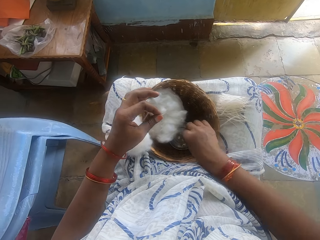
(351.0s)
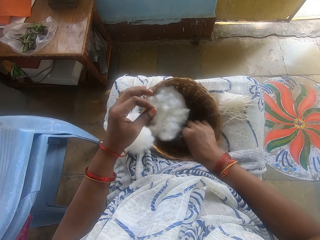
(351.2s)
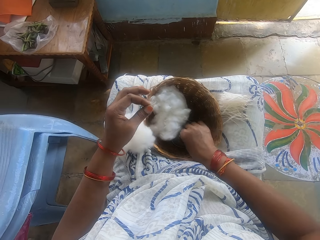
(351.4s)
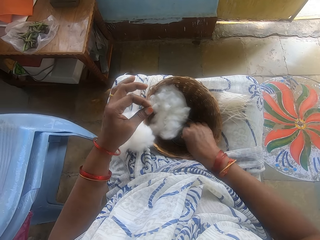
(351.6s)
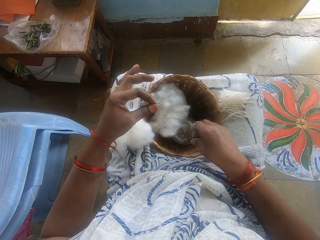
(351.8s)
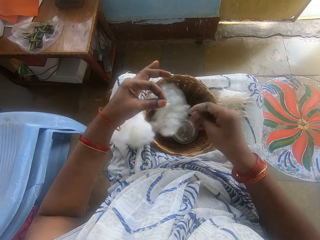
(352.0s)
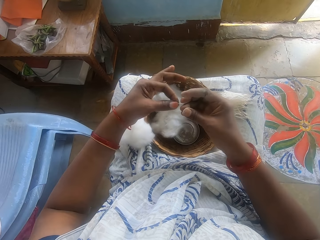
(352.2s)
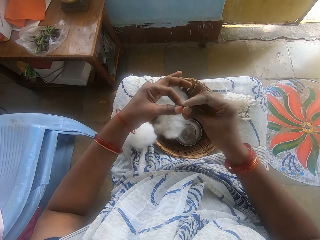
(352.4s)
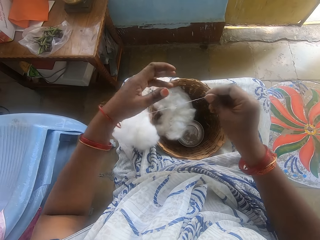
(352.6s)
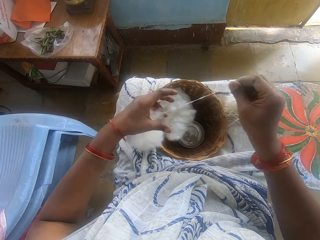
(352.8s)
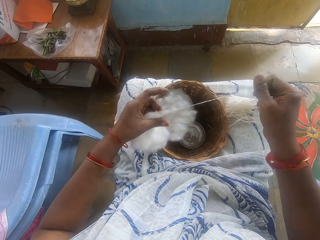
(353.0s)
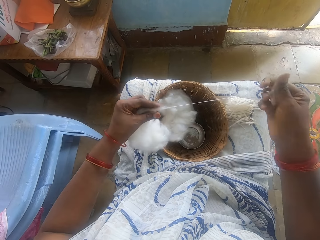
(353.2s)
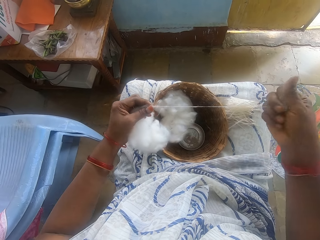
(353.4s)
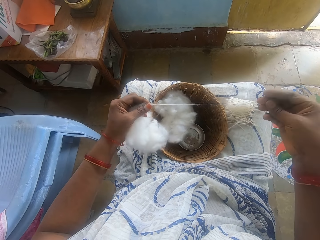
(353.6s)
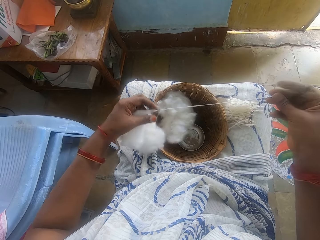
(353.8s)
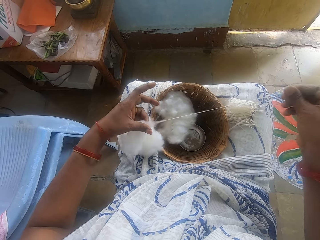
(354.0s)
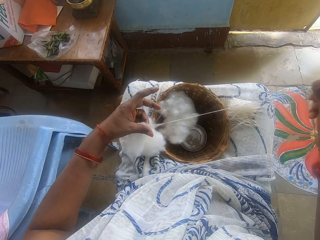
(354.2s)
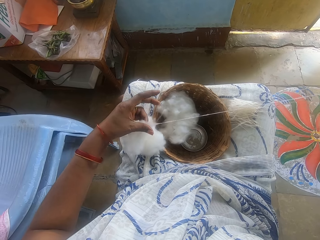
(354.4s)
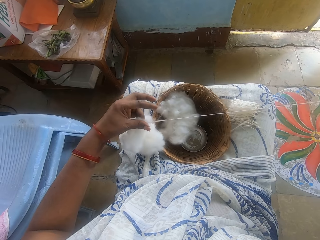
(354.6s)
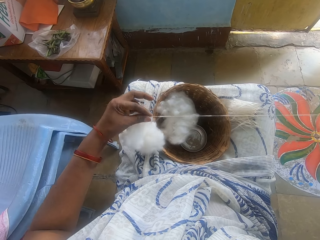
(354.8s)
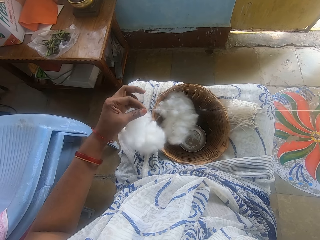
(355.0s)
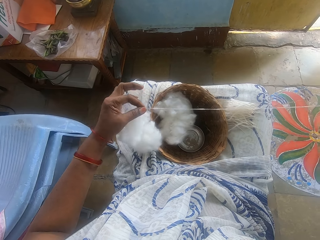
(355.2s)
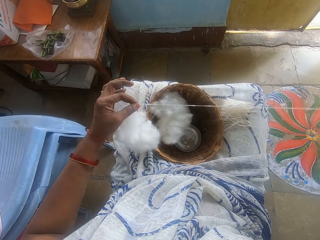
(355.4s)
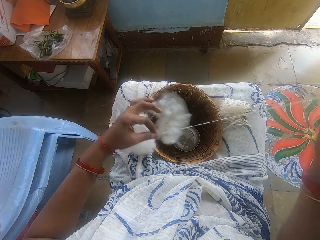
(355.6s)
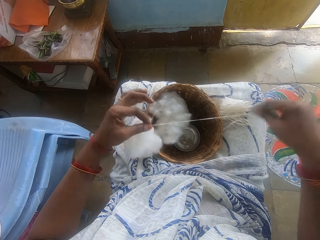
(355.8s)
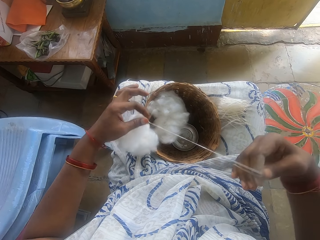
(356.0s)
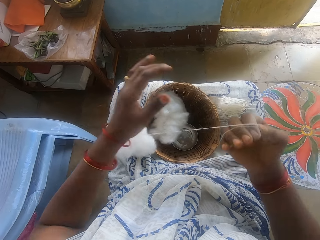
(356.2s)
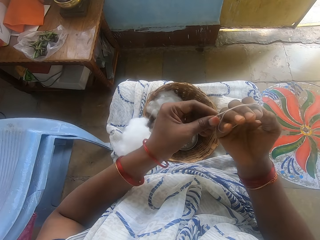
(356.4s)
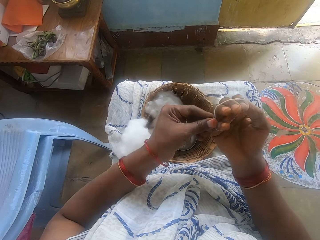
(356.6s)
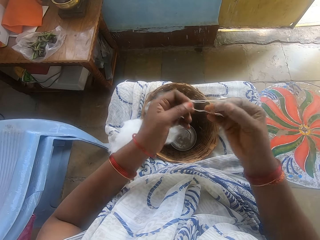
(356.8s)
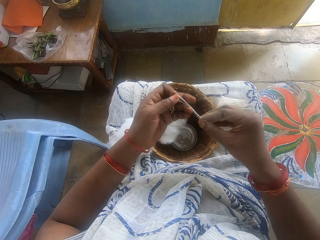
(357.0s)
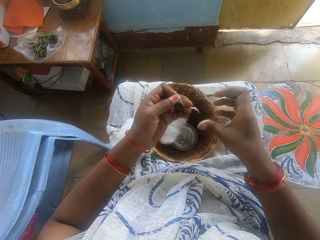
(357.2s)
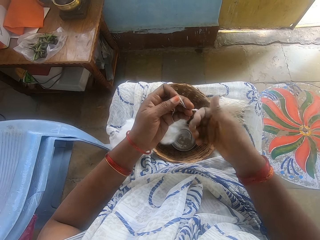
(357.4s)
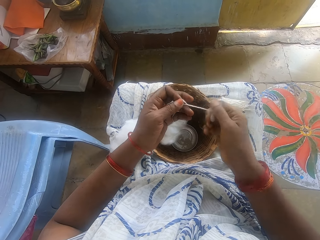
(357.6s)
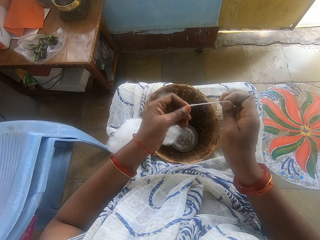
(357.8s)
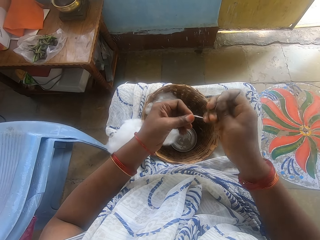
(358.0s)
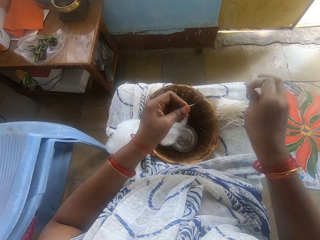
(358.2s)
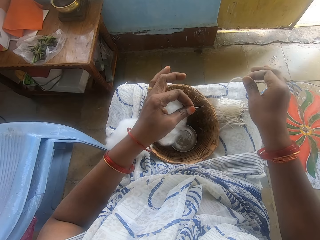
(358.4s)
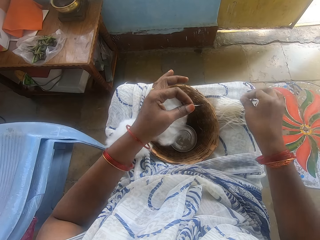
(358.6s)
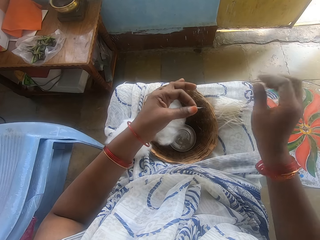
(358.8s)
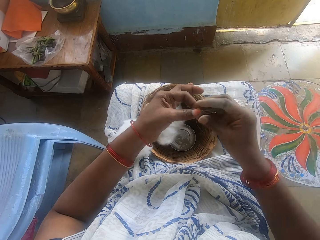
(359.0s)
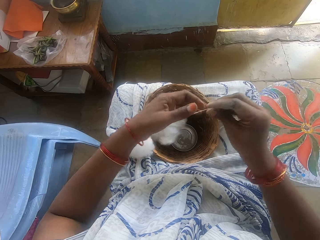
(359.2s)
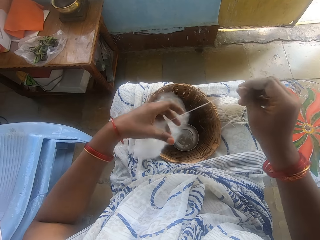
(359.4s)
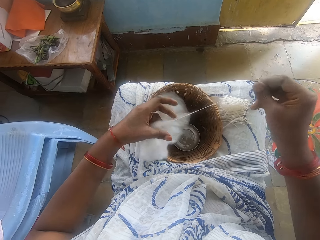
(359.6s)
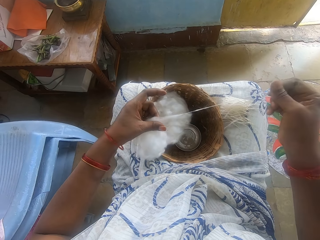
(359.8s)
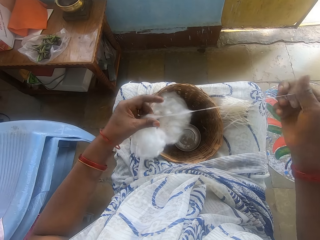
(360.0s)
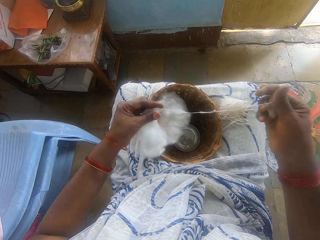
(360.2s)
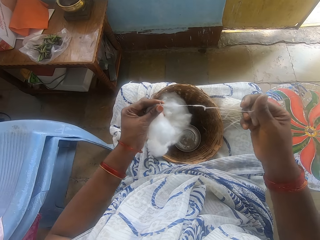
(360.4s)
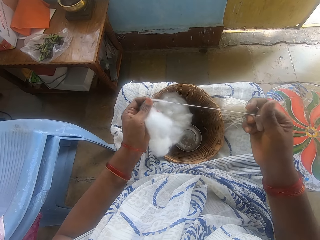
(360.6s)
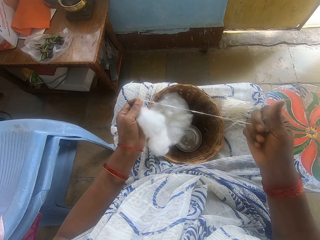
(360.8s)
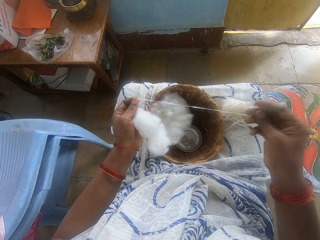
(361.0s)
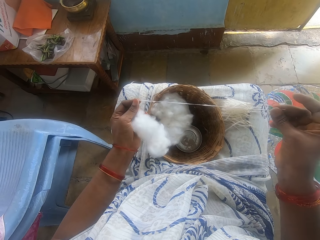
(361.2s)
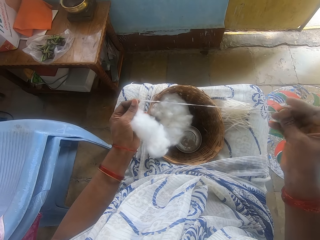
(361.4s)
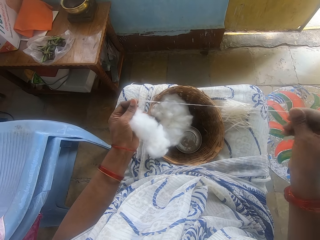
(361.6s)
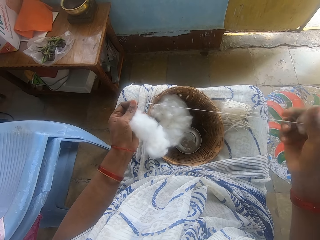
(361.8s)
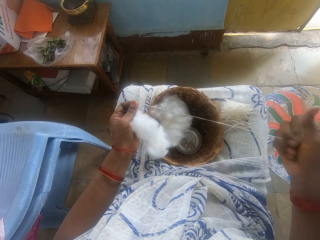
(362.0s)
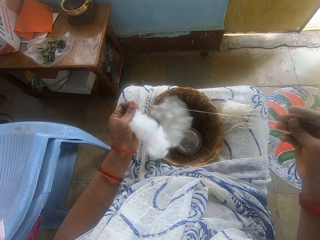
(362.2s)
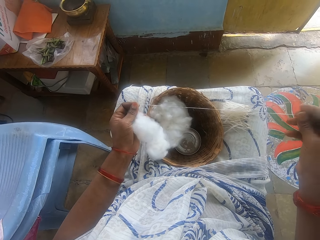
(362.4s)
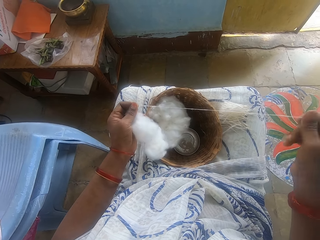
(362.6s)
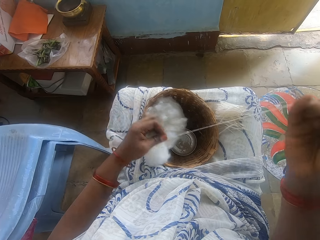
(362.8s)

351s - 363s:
The camera wearer touches water from the small bowl. She spins the cotton. She threads the cotton wool. She winds the cotton on the hand. She measures the cotton wool. She takes the cotton from the right hand and spins the cotton. She cuts the cotton wool. She drops the cotton wool on her lap, on the others. She pulls the cotton. She threads the cotton wool. She spins the cotton.

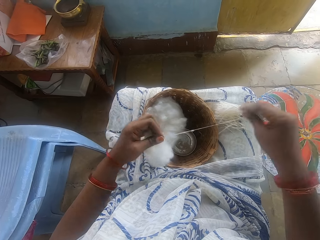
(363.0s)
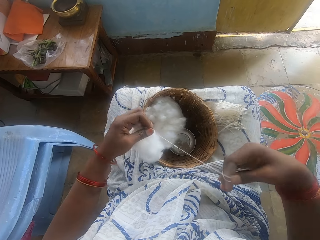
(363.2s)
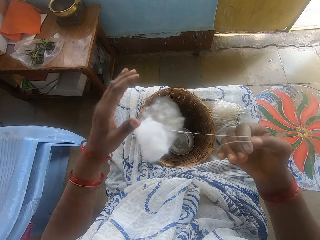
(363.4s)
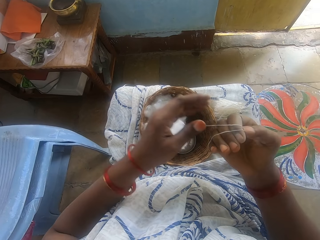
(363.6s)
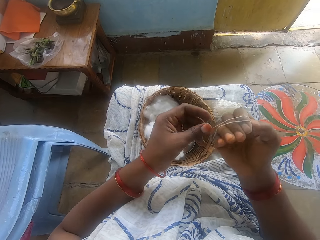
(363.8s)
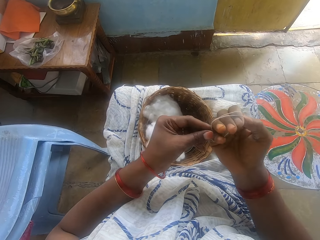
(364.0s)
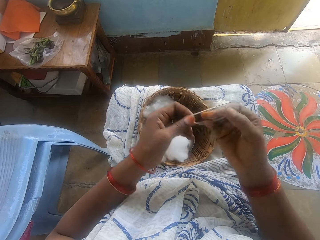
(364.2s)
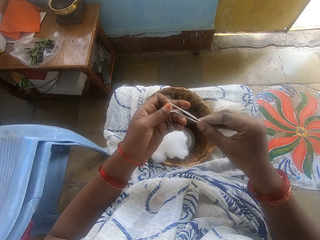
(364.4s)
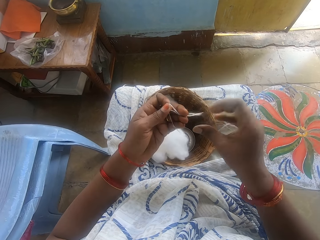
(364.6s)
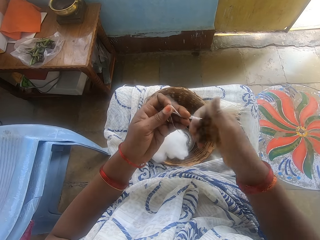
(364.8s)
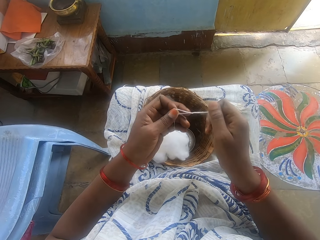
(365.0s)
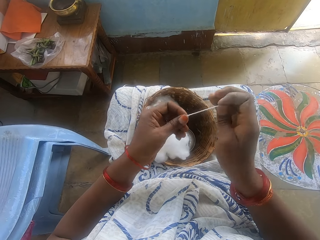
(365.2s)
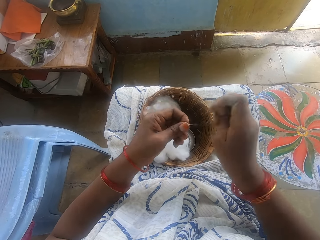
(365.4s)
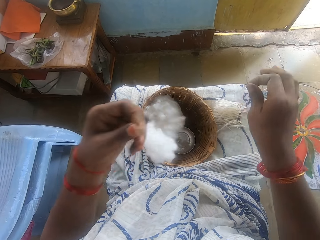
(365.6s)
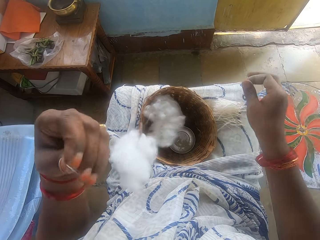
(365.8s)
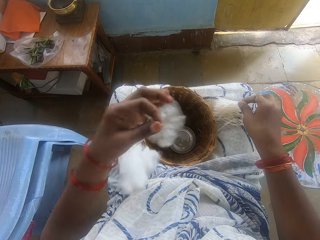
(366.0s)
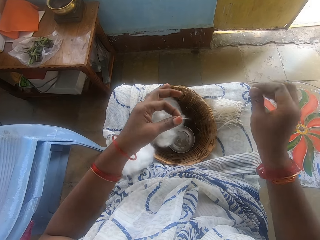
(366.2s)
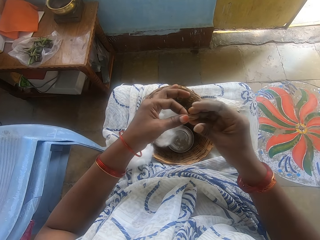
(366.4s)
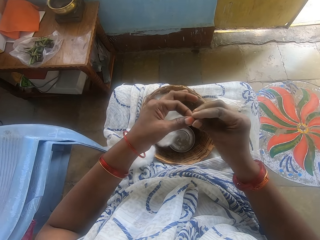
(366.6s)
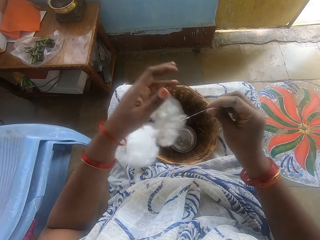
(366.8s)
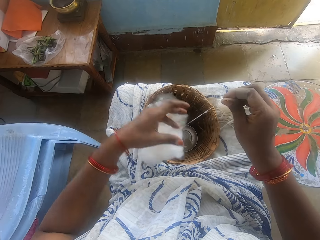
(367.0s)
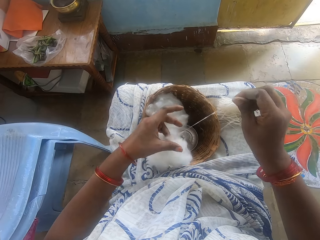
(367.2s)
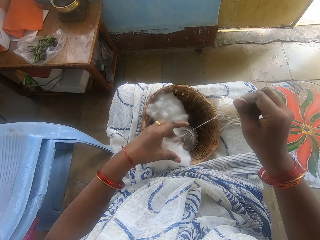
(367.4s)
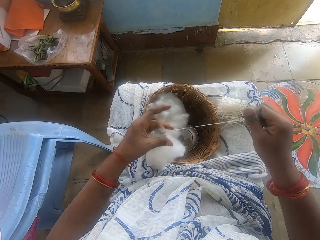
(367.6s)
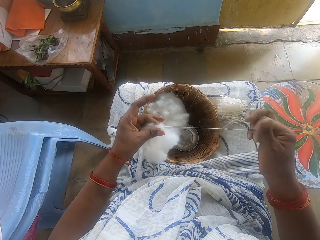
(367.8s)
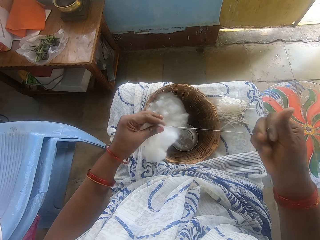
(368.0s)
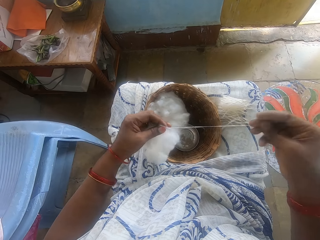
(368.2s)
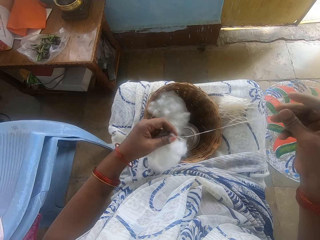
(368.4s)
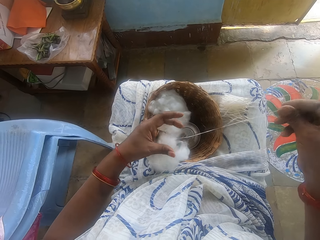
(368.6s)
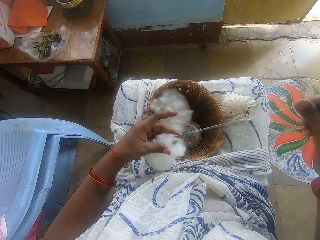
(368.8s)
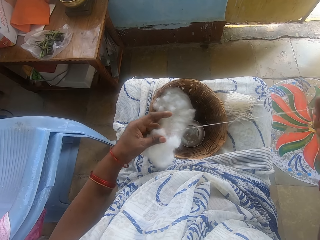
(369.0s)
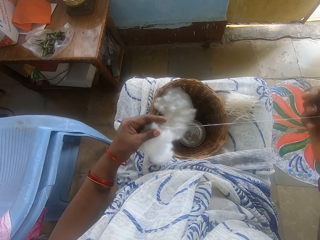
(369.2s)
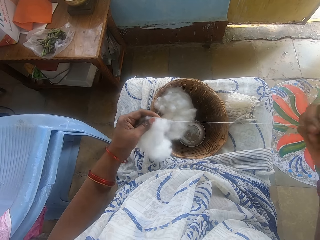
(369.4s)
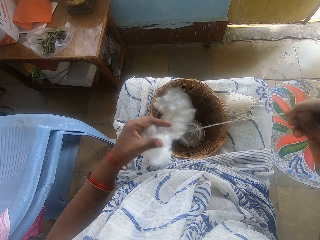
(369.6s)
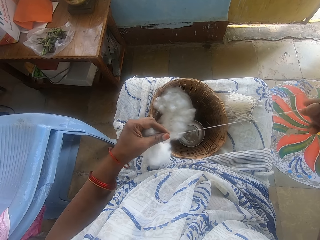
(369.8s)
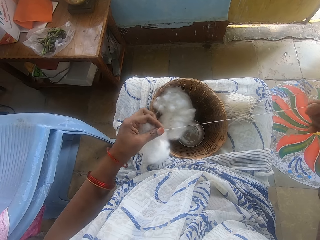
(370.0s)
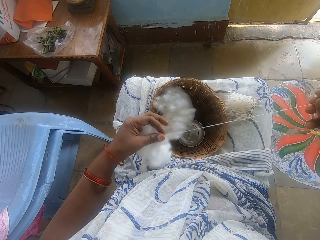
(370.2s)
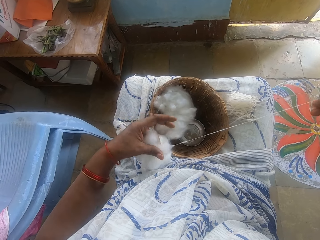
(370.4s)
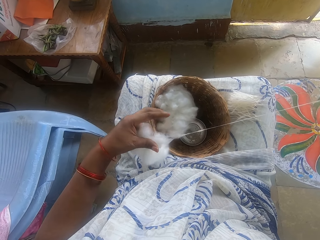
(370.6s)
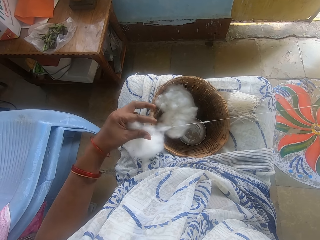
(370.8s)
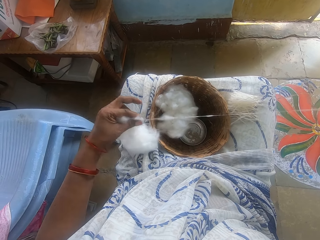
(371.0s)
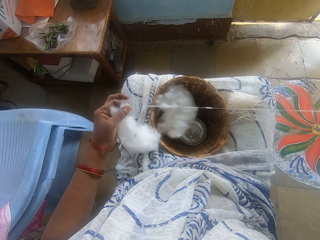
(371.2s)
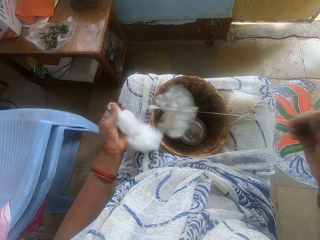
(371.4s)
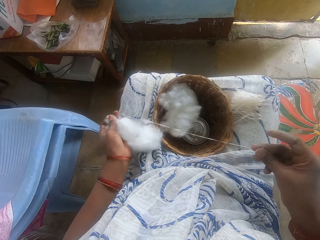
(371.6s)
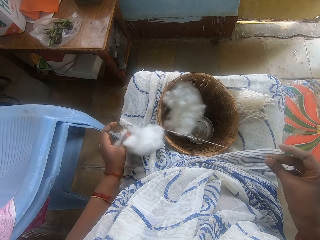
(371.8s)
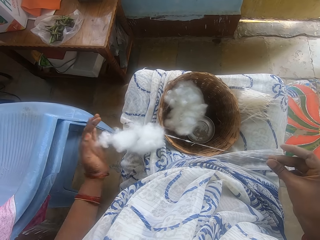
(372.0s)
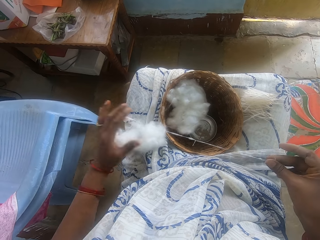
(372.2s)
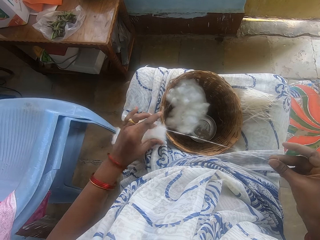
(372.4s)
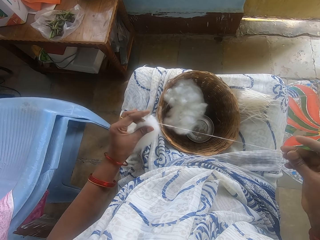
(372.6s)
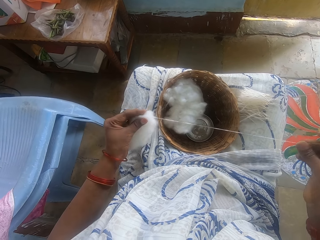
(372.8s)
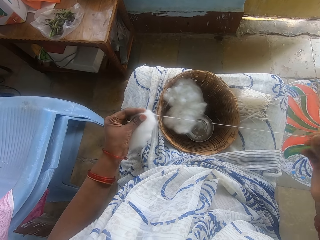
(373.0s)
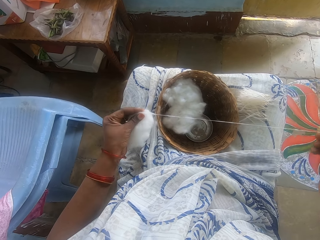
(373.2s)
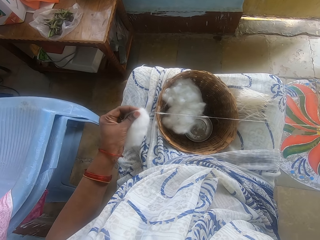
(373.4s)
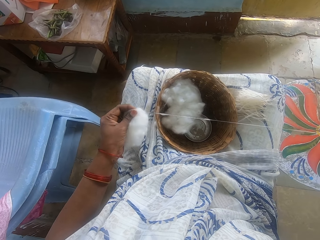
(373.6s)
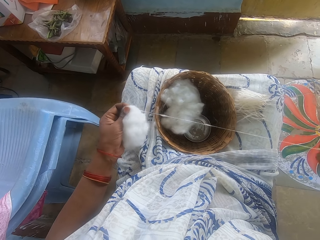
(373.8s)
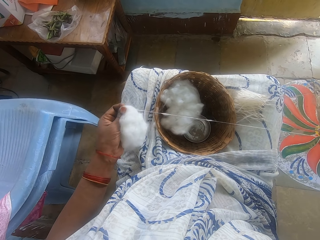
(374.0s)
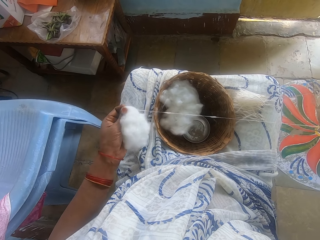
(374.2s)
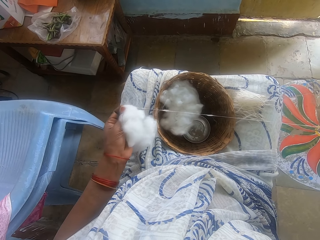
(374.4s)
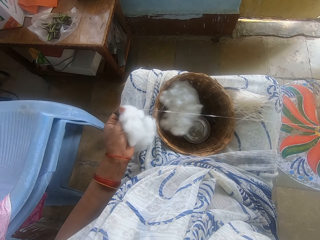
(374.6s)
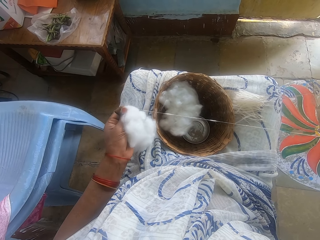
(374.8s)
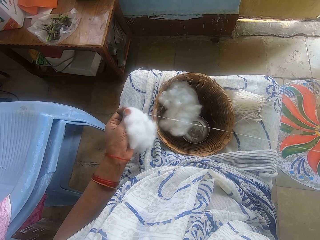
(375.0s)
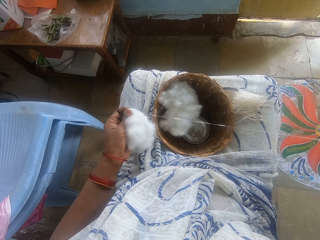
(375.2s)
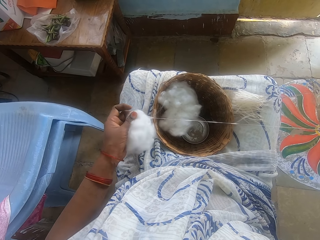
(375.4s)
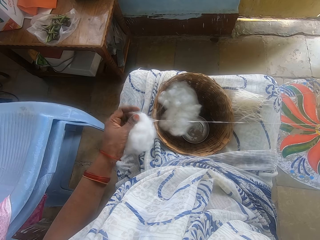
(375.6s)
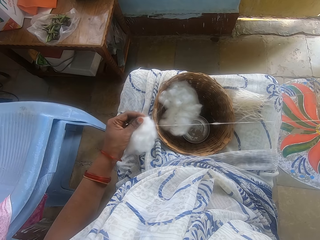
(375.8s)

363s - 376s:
The camera wearer winds the cotton on the hand. She measures the cotton wool. She takes the cotton from the right hand and spins the cotton. She cuts the cotton wool. She drops the cotton wool on her lap, on the others. She spins the cotton. She threads the cotton wool. She picks up the cotton.
